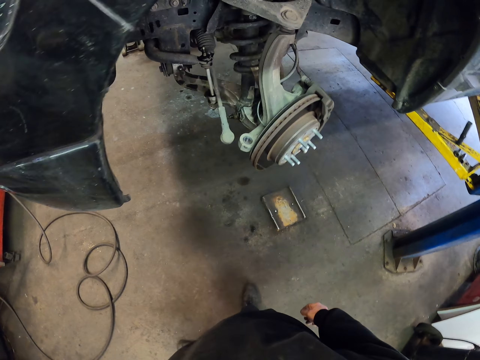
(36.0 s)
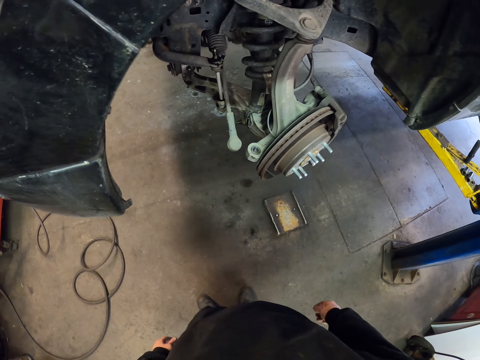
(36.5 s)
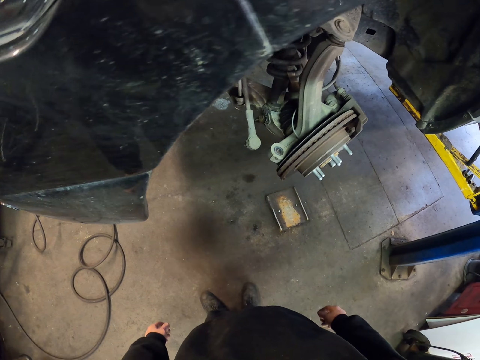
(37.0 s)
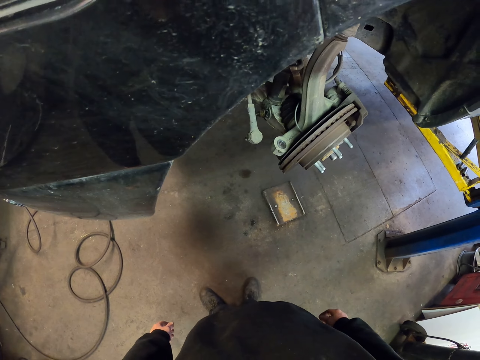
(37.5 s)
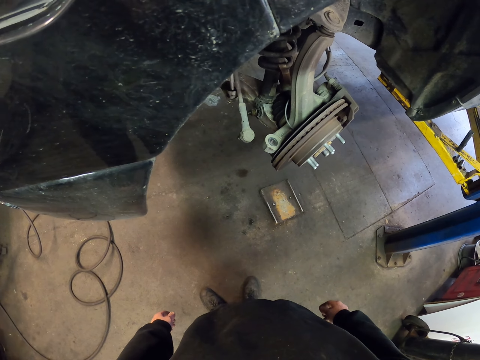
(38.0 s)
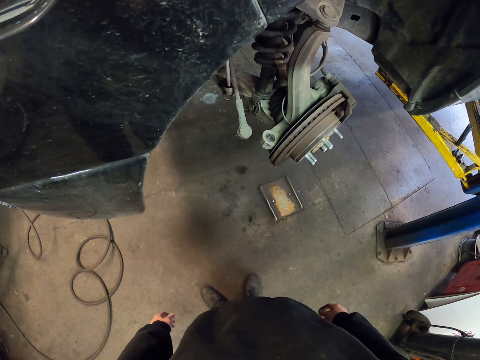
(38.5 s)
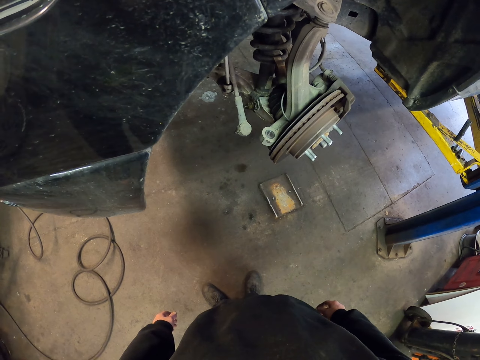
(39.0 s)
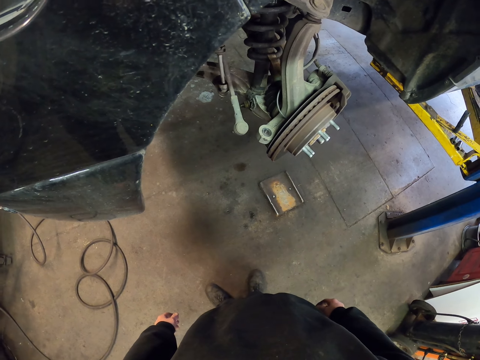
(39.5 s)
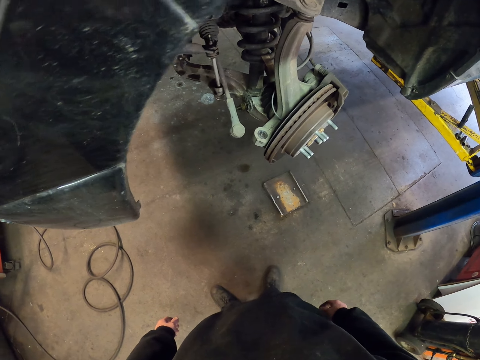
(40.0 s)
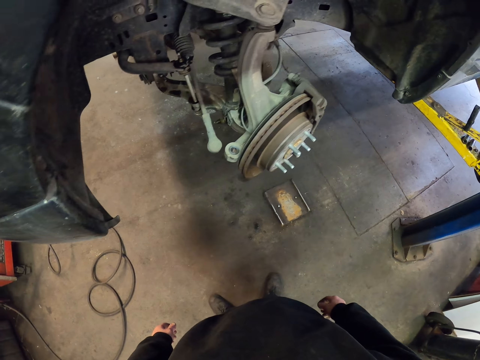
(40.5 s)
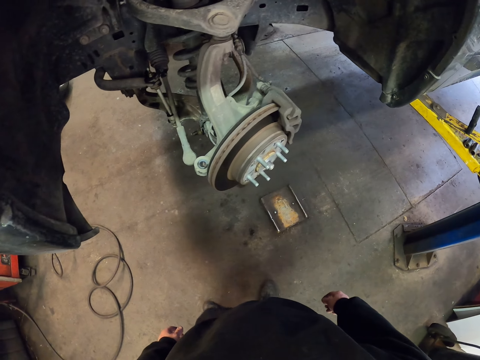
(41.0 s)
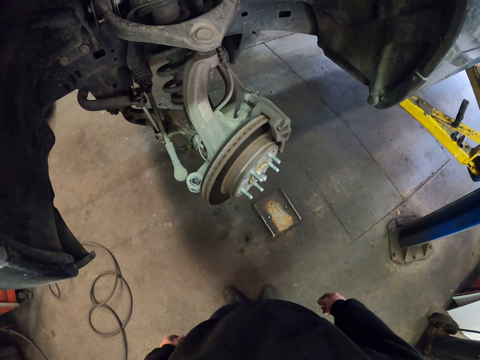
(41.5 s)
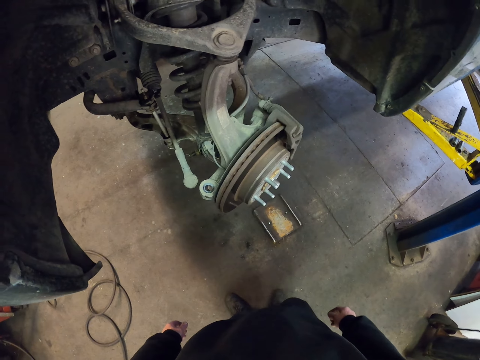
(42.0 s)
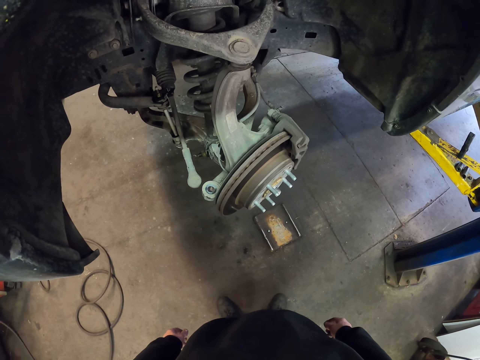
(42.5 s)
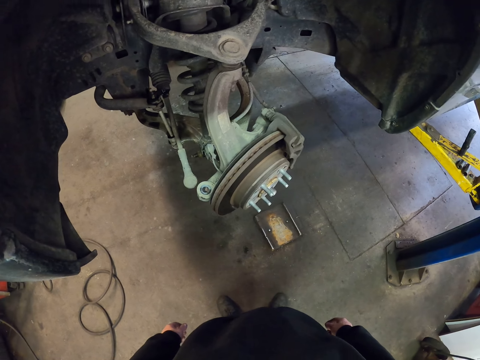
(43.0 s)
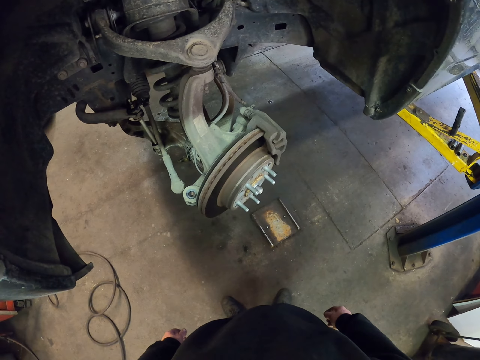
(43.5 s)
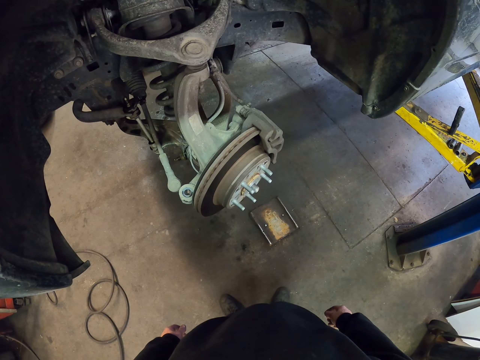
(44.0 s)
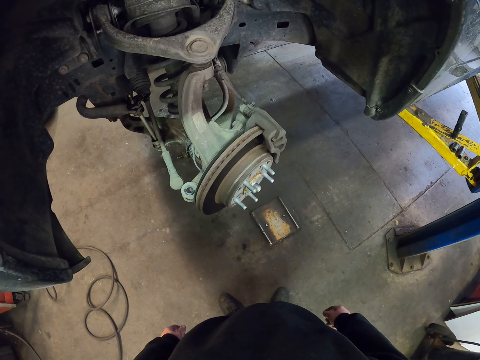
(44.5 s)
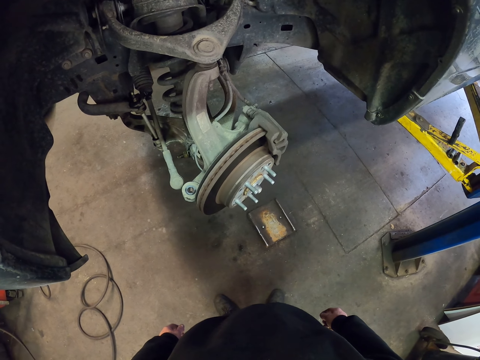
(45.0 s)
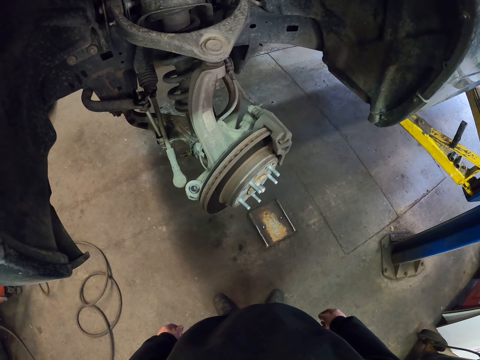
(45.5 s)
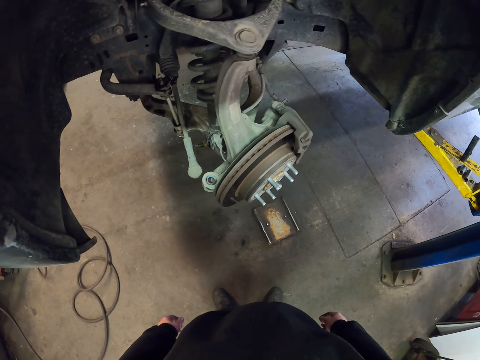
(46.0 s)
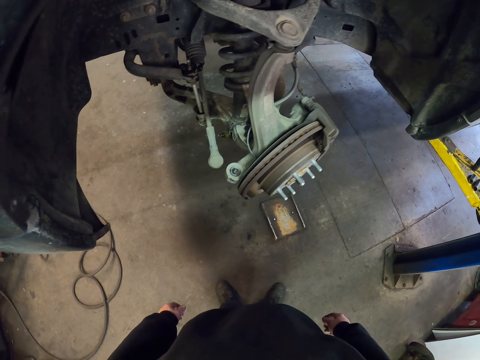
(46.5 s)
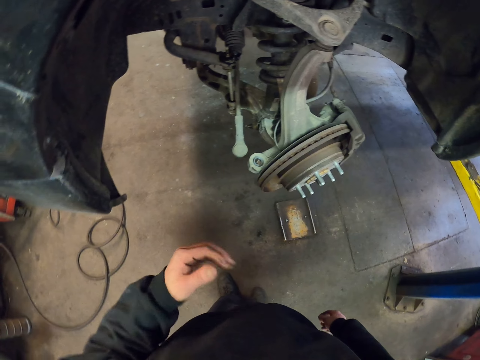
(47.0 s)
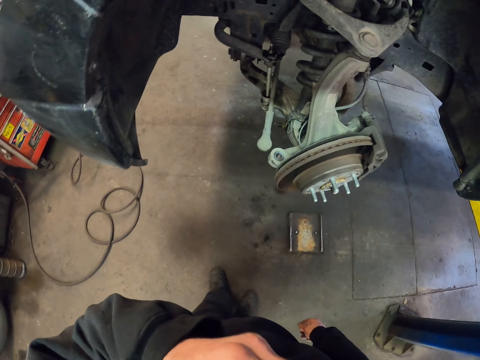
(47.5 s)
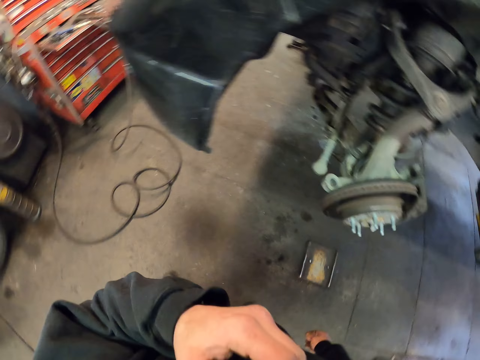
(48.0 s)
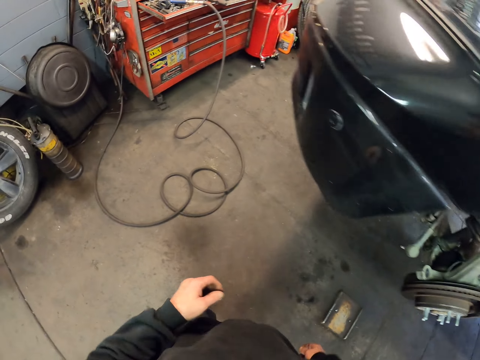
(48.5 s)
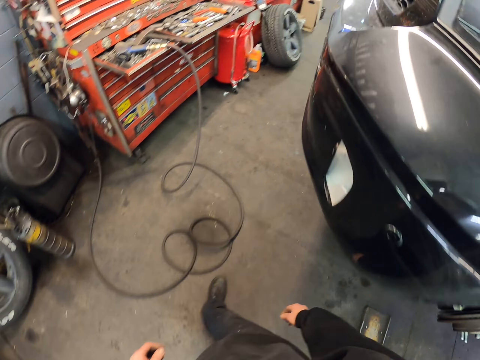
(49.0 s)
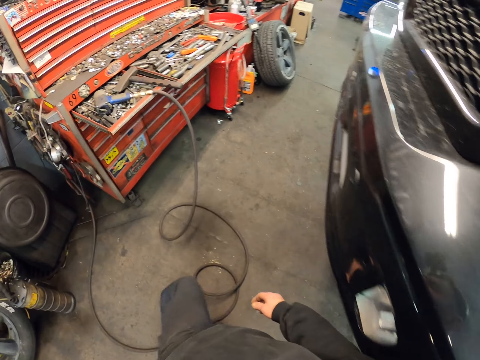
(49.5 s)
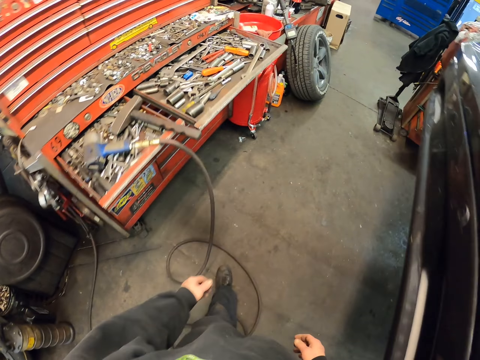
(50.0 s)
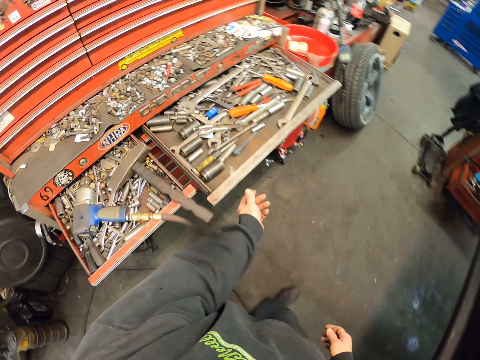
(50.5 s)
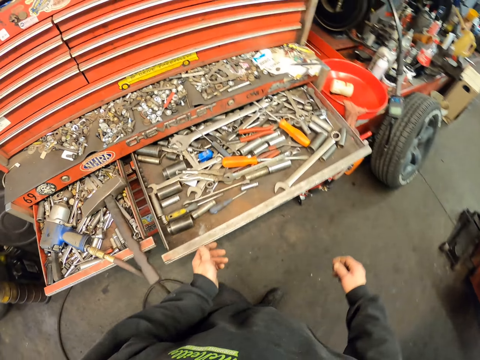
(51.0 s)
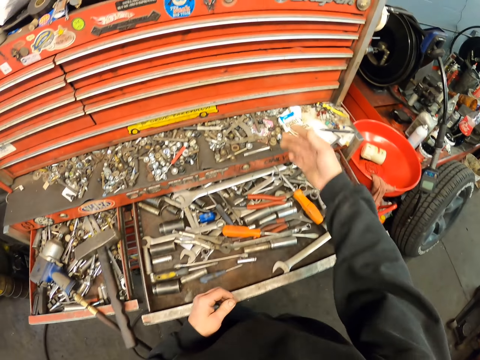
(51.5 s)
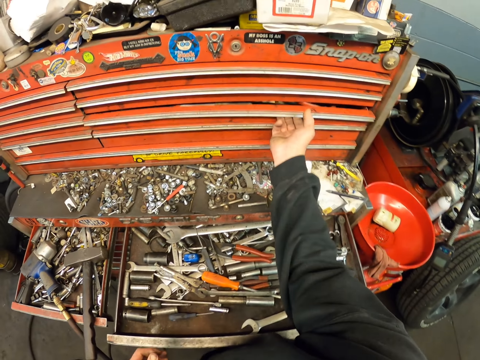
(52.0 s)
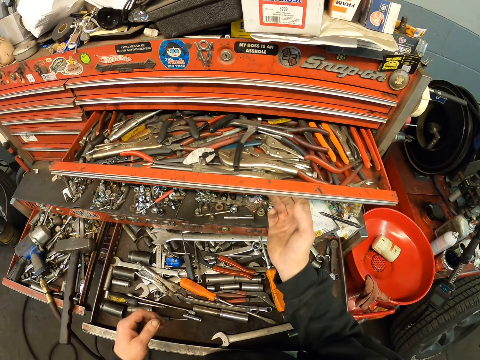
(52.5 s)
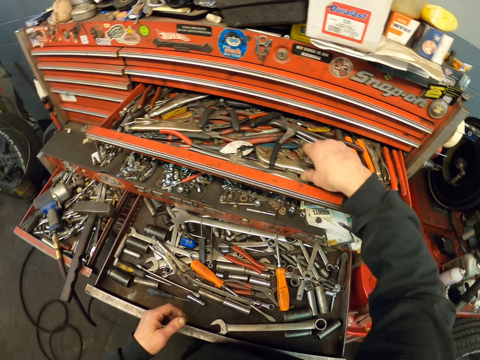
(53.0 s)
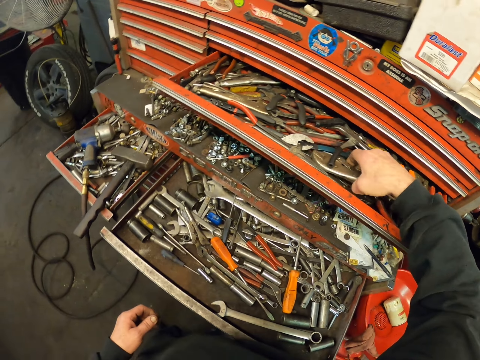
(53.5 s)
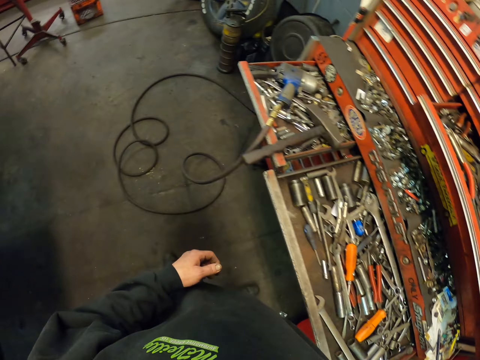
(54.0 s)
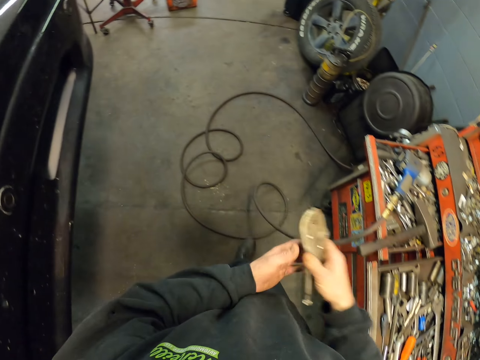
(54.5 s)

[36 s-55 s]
The camera wearer stares at the car. They raise the hand. They wipe the face. They walk around the room. They open the drawers. They pick up vise grips pliers or a clip from the drawer.

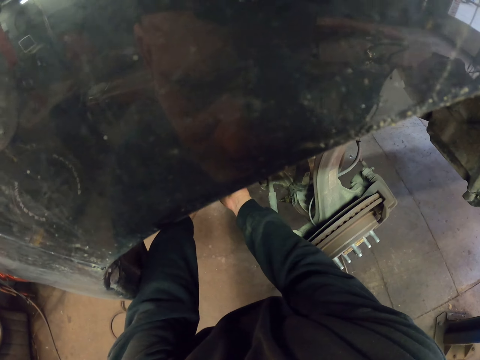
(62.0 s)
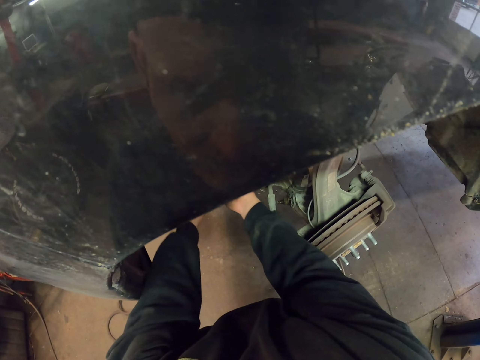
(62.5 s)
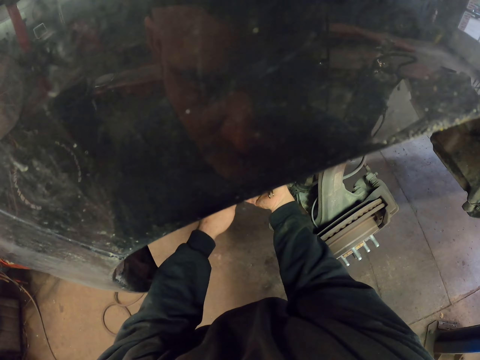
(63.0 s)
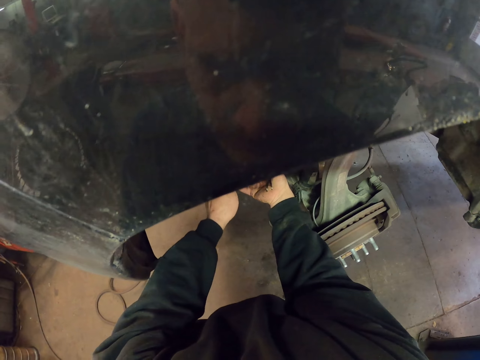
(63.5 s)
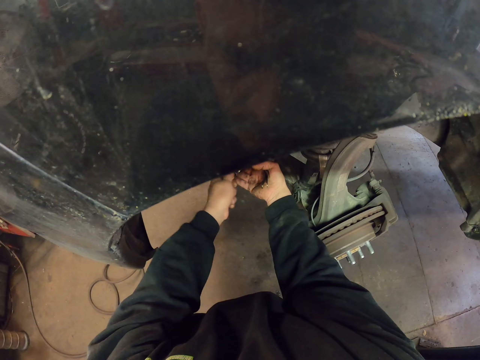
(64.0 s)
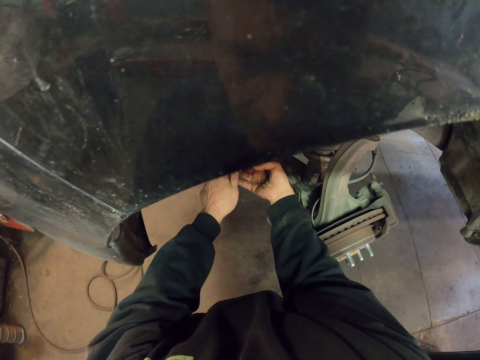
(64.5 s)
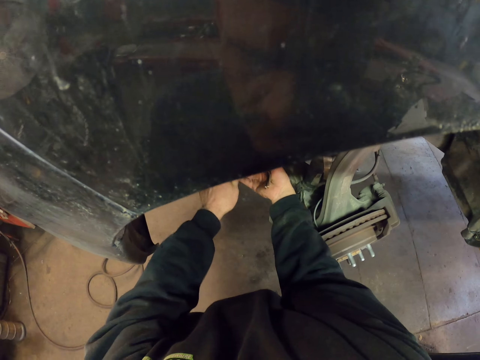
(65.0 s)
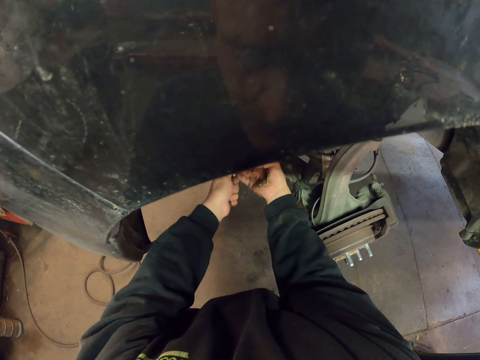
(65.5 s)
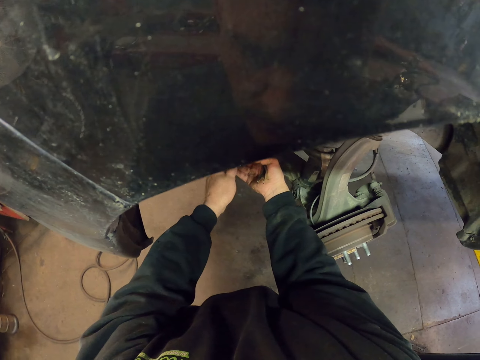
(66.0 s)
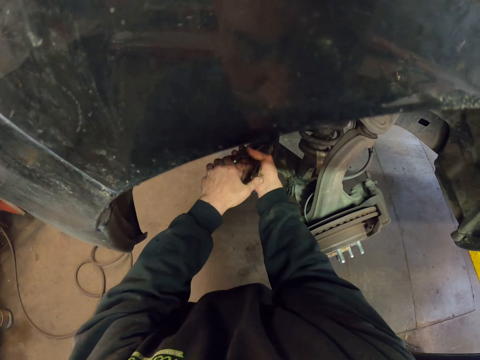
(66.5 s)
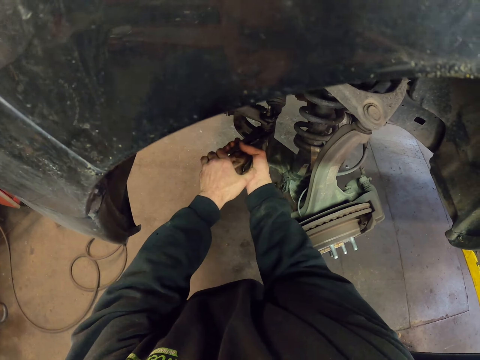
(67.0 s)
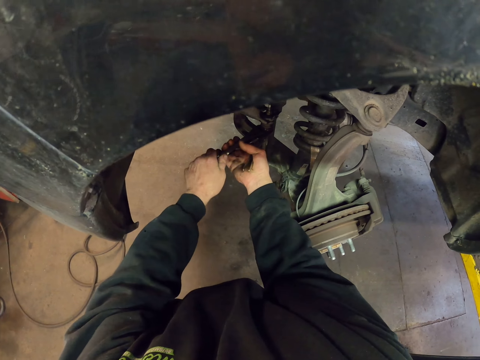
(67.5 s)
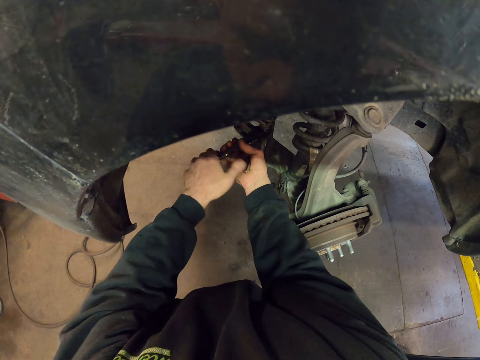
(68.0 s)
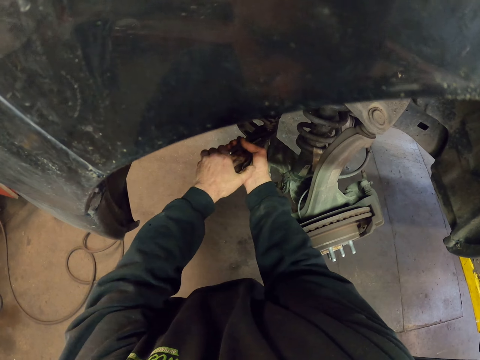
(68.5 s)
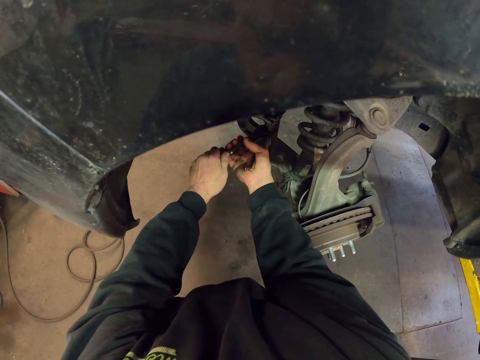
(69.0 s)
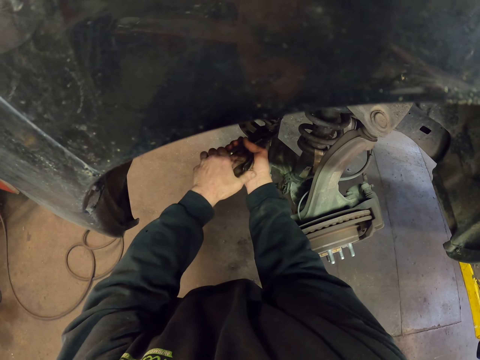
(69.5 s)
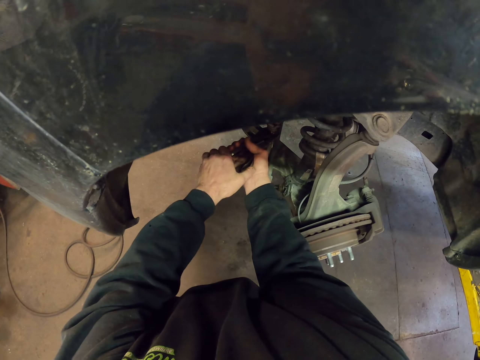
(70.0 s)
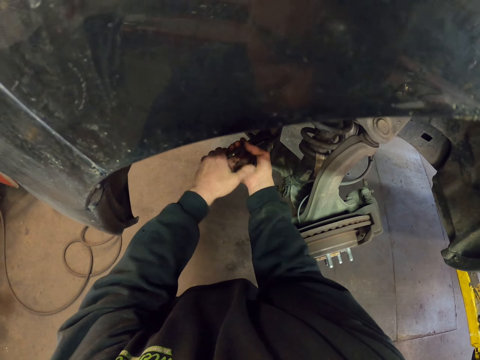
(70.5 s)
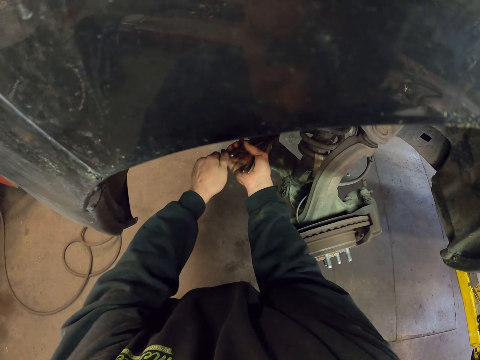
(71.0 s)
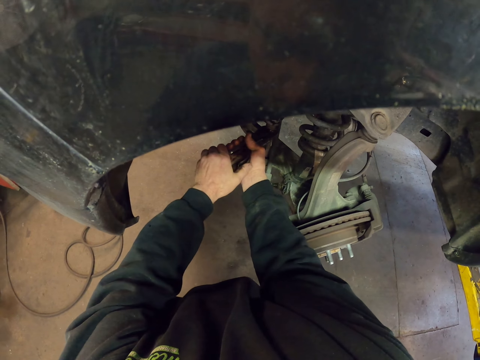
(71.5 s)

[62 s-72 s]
The camera wearer fixes the clip on the nut. They use the vise grips pliers. They adjust the vise grips pliers.
